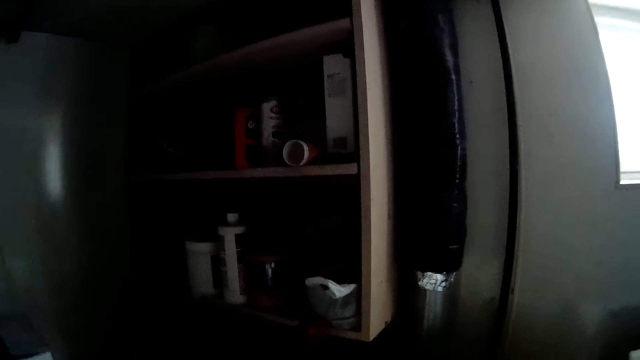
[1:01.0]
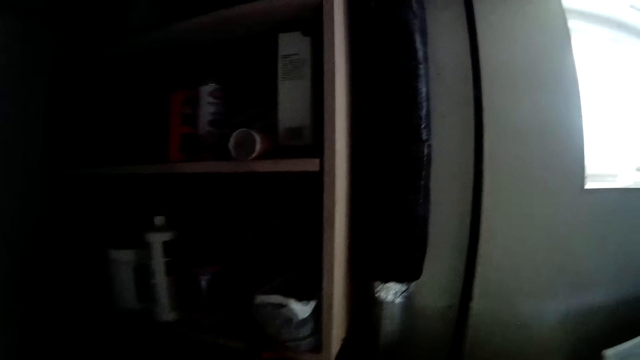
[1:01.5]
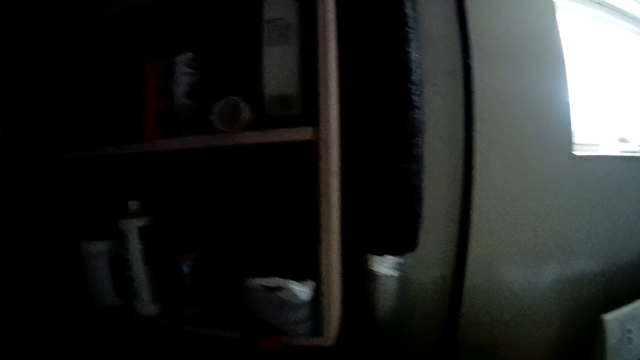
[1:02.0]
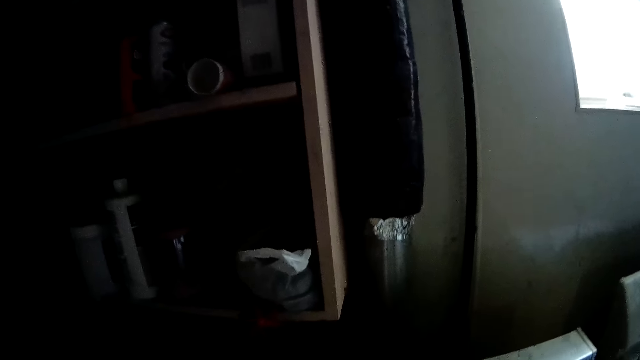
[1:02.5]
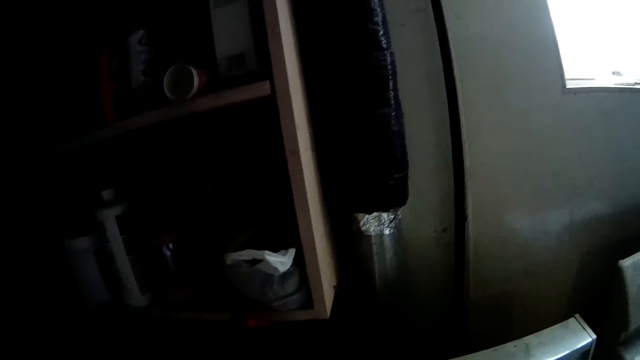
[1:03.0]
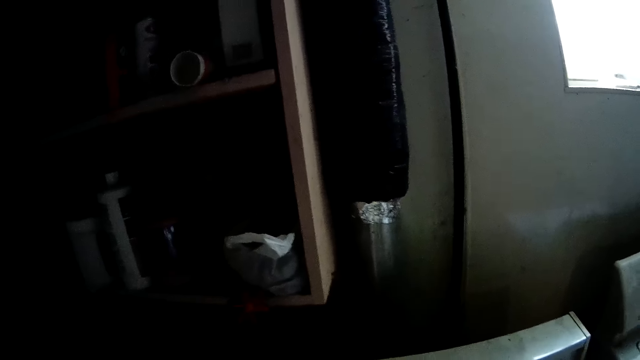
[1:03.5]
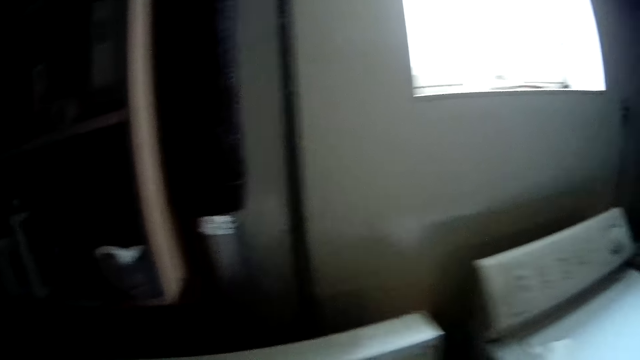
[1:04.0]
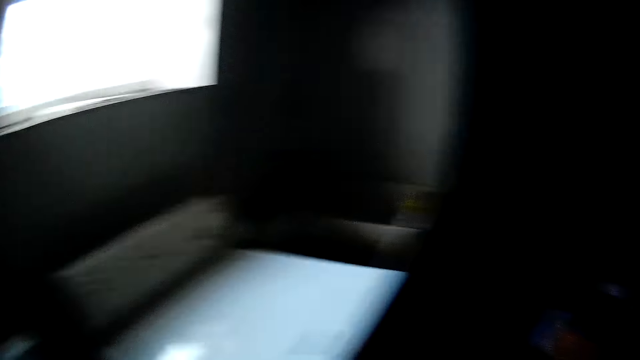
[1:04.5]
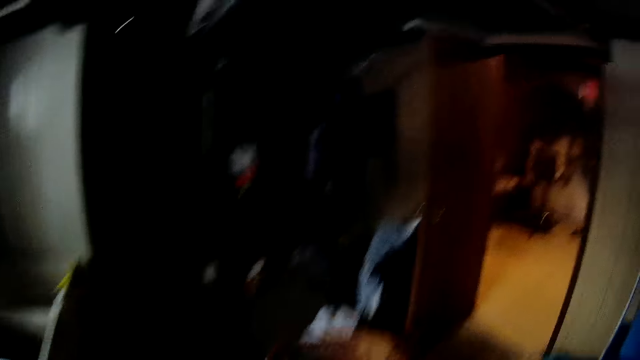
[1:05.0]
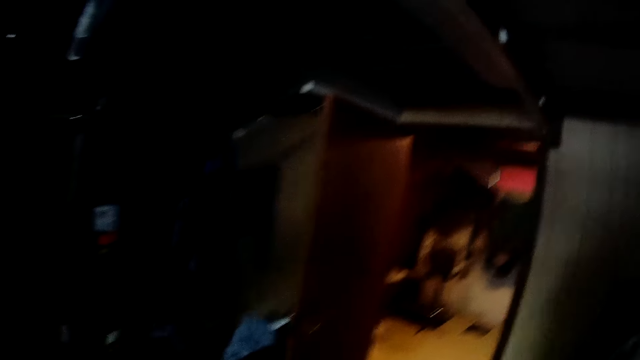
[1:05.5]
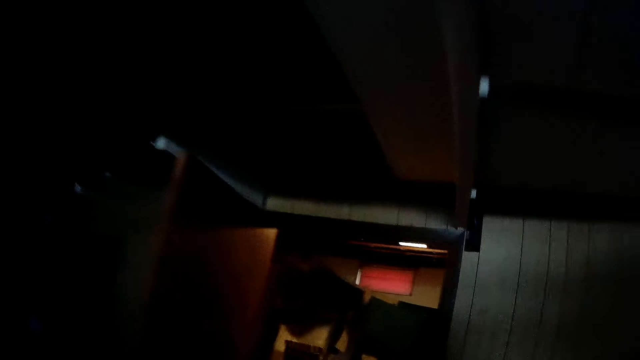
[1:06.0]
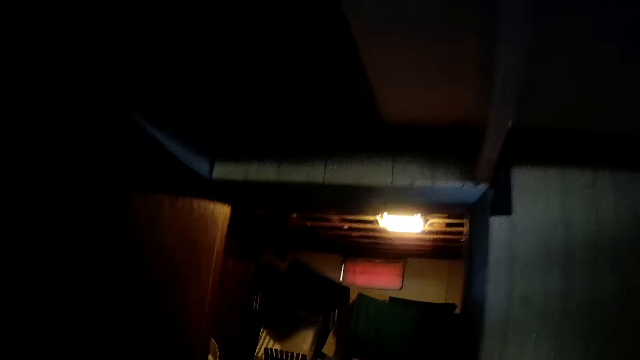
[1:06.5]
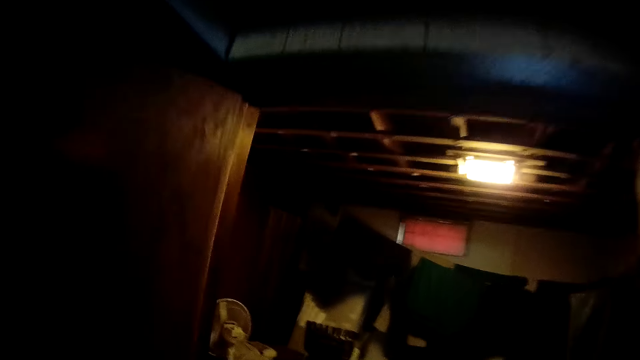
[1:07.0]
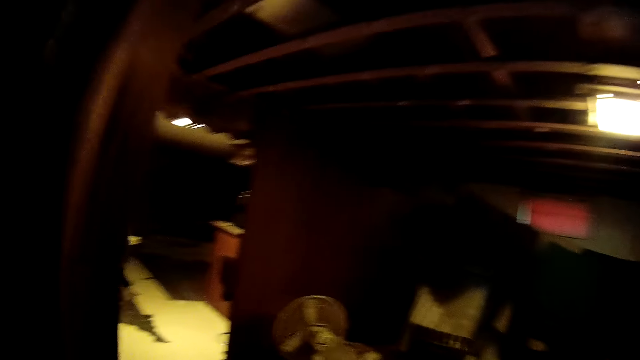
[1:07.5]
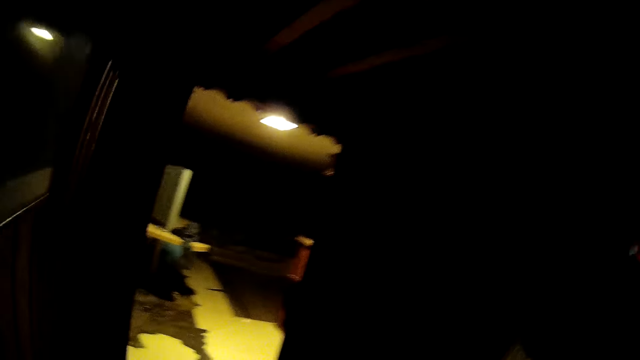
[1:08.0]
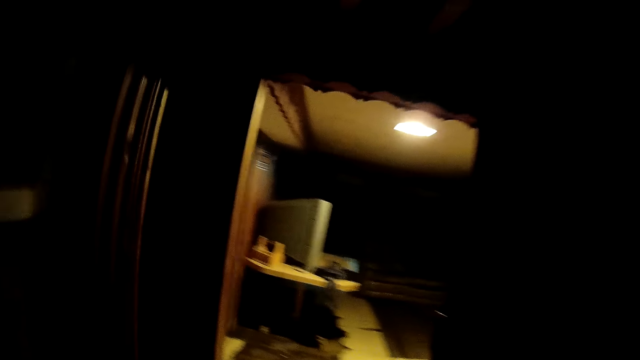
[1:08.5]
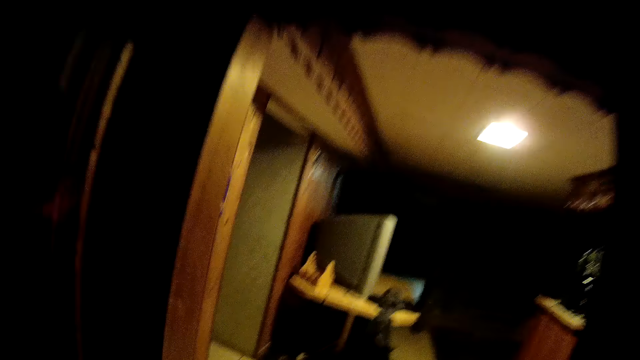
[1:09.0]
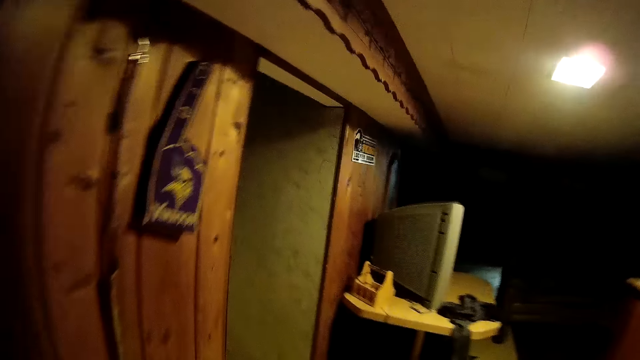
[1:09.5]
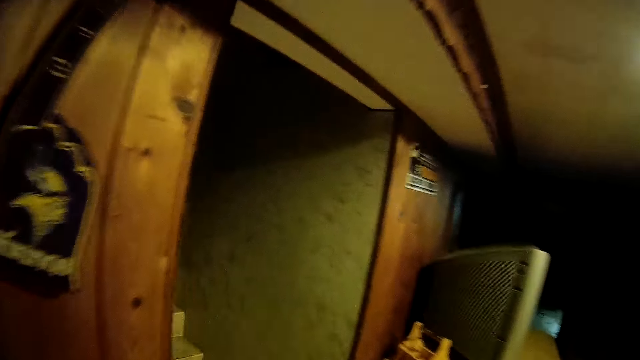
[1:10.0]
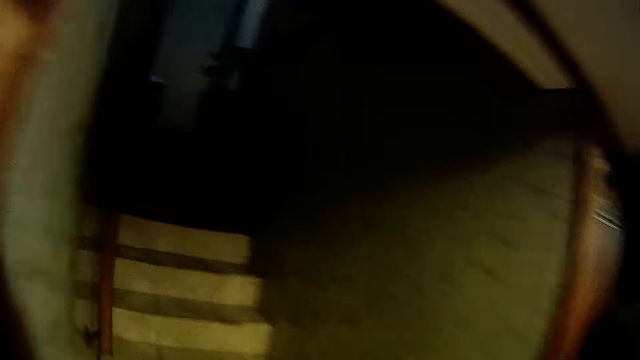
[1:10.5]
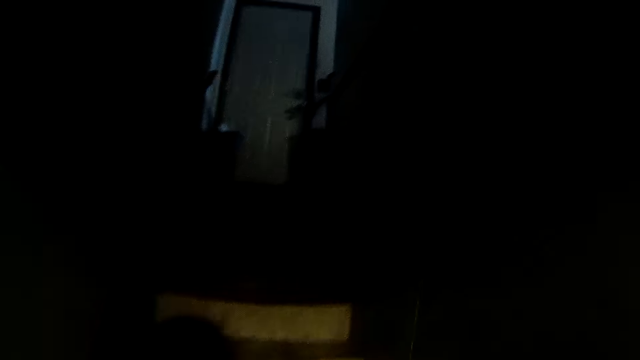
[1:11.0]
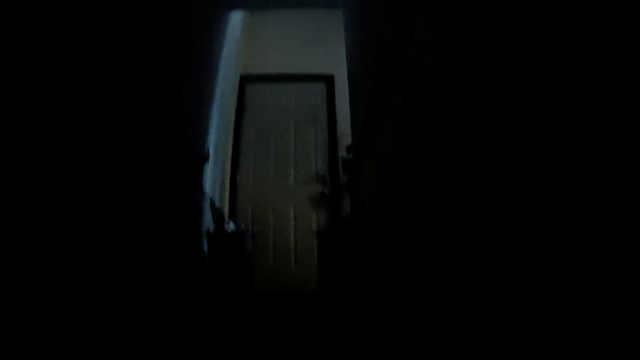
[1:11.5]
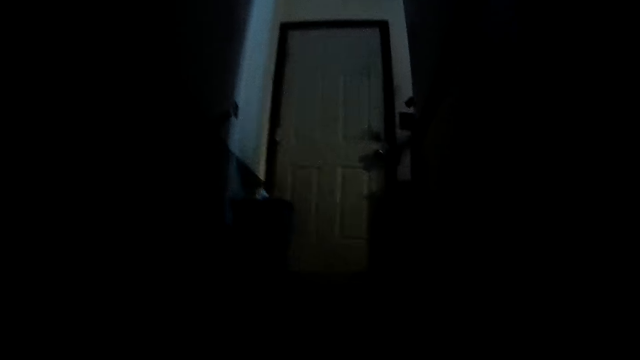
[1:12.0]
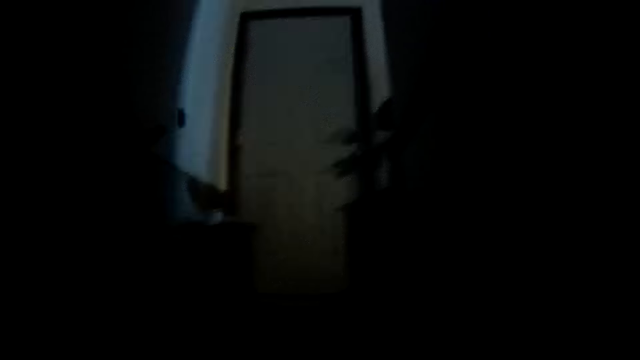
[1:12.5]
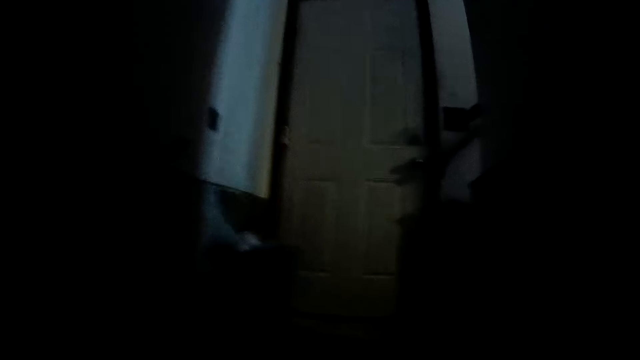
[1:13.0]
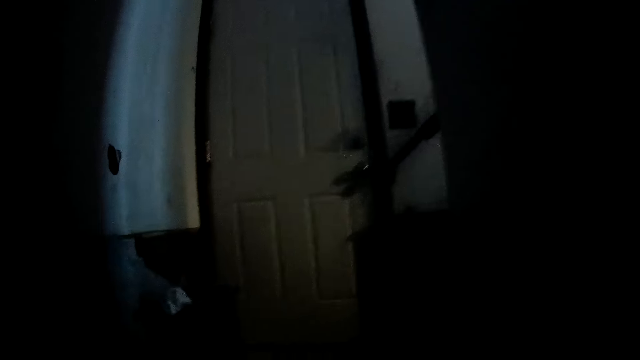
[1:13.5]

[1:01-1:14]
The camera wearer looks around the laundry room. They walk out of the laundry room. They walk up the stairs.

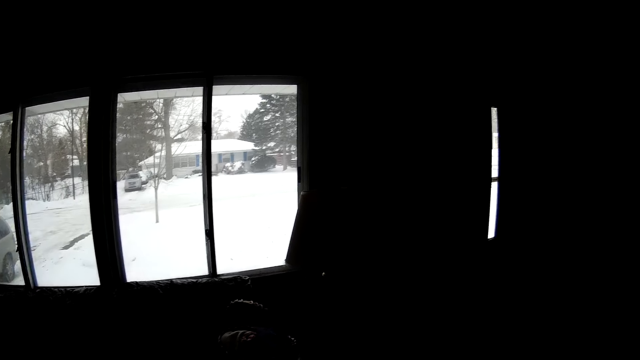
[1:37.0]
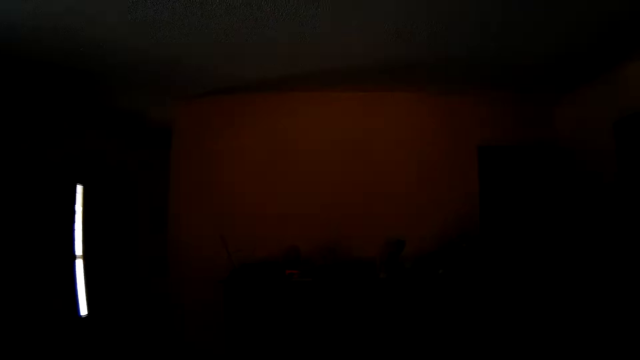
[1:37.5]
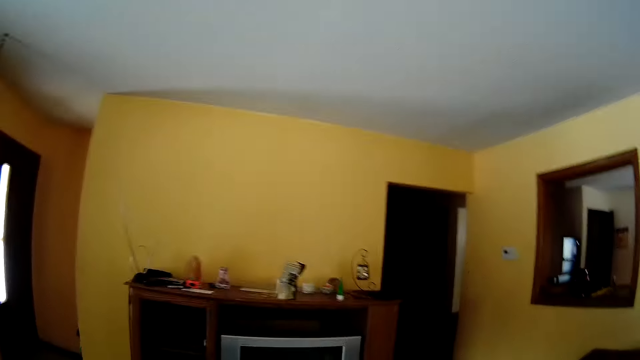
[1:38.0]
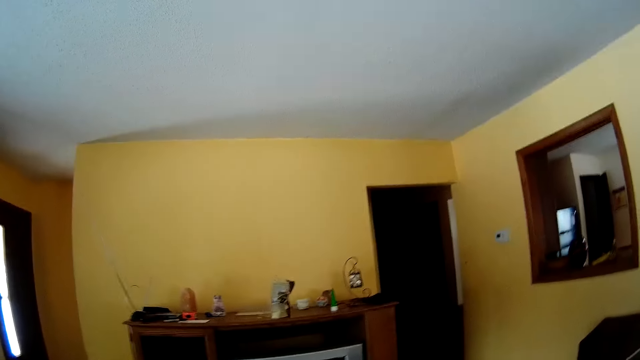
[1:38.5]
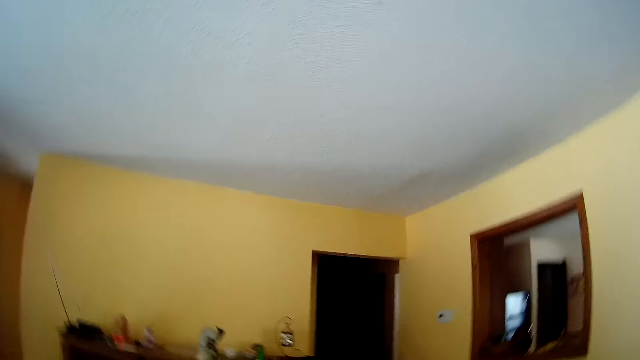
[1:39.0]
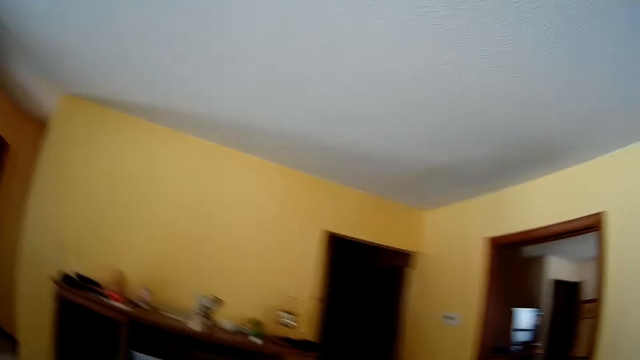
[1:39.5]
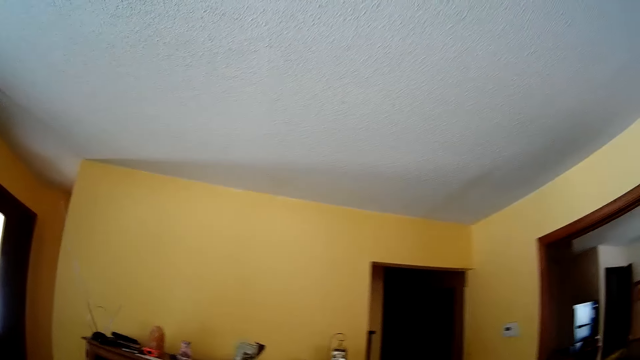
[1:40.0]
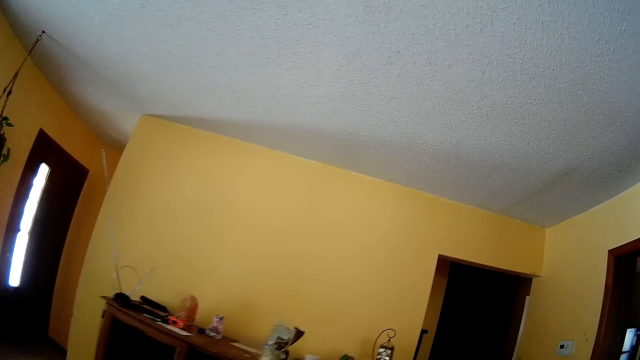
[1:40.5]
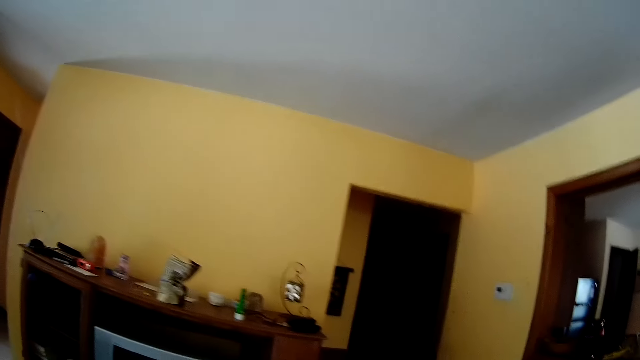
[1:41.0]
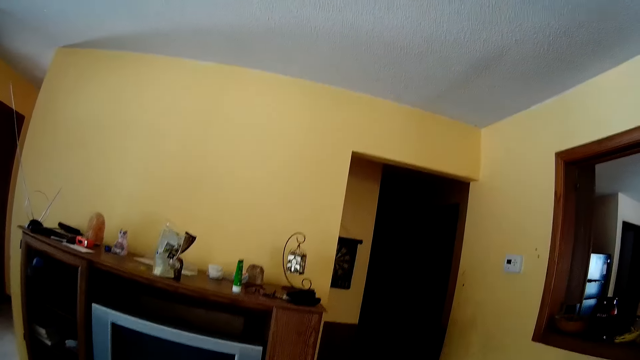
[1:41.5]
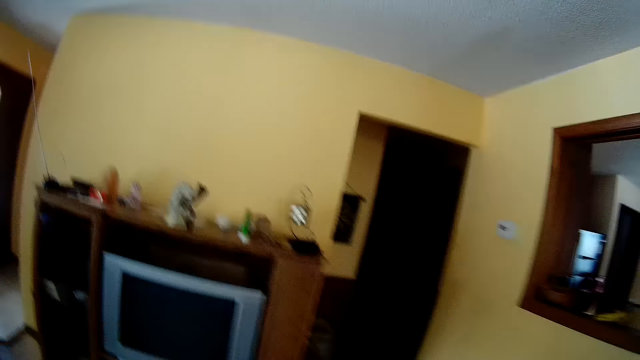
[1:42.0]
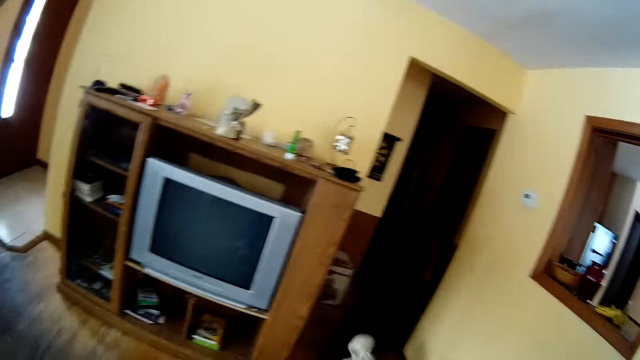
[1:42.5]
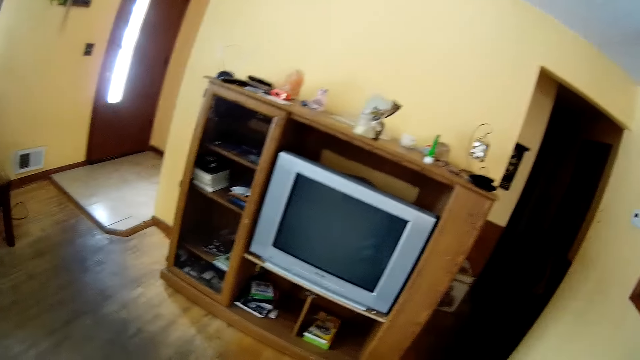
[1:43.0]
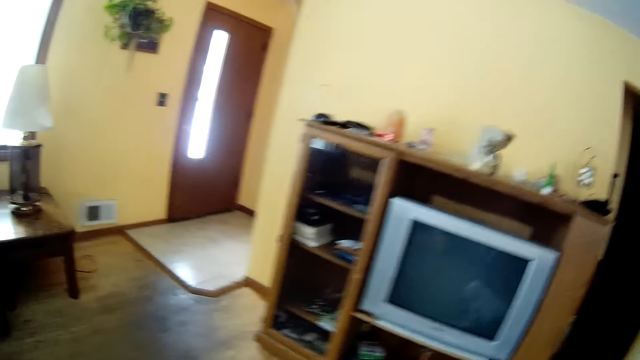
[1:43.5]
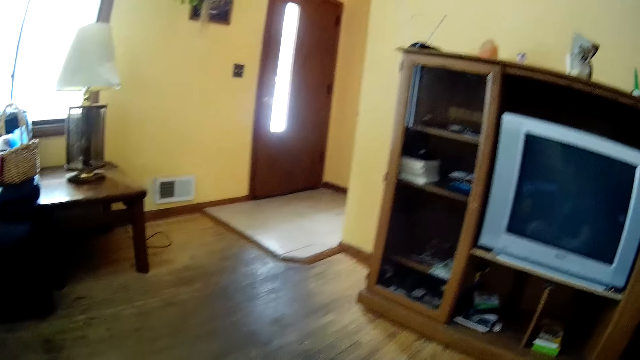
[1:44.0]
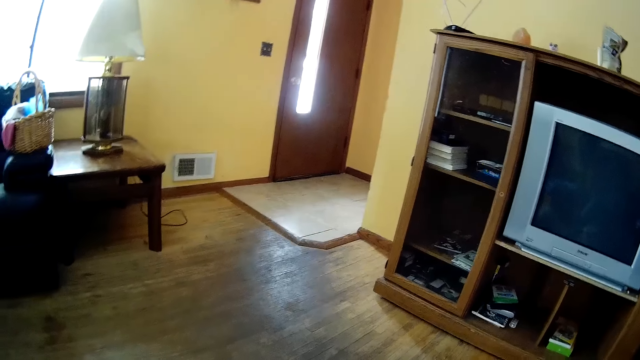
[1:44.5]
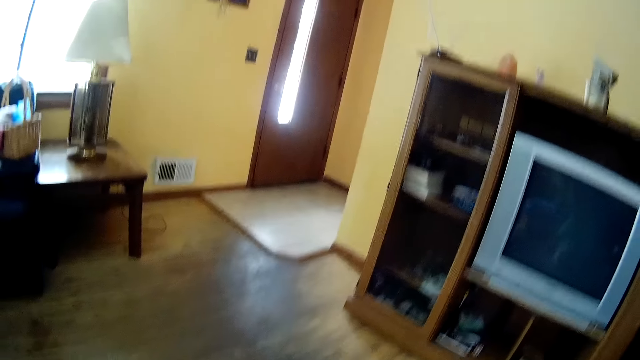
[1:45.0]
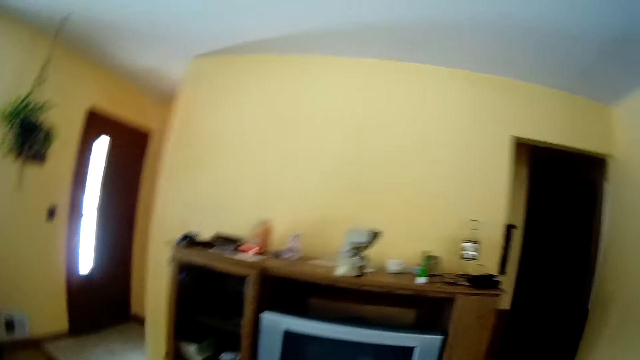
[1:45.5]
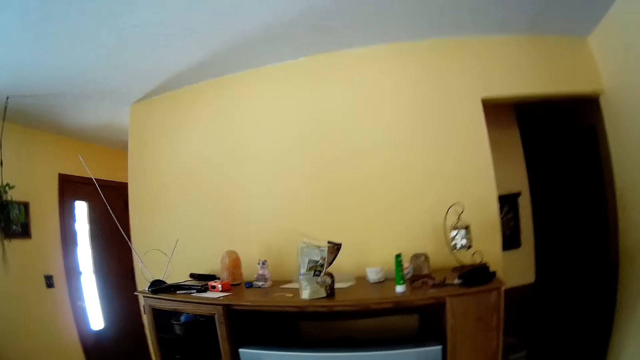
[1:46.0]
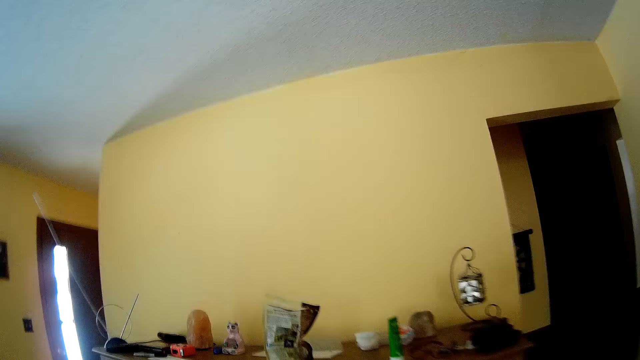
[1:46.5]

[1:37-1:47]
The camera wearer moves round the room.
